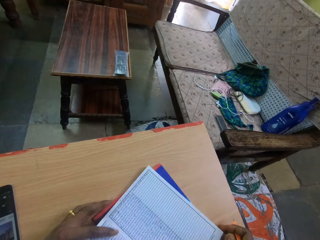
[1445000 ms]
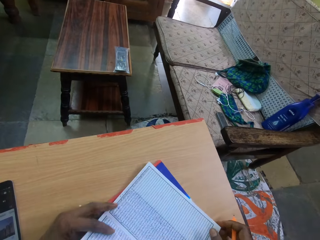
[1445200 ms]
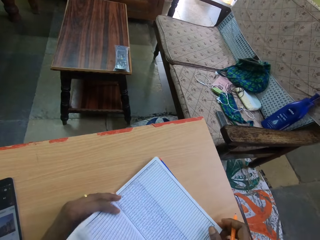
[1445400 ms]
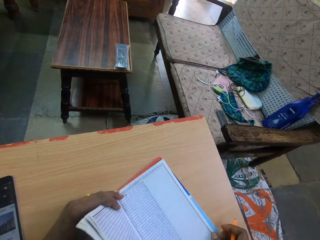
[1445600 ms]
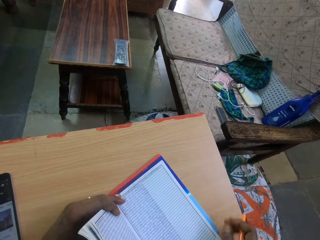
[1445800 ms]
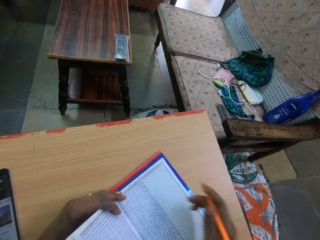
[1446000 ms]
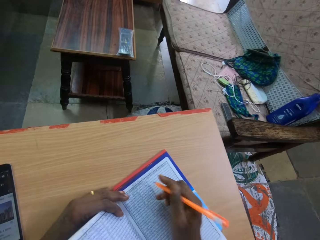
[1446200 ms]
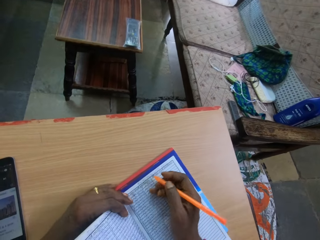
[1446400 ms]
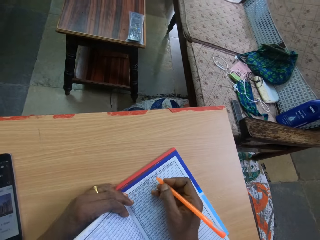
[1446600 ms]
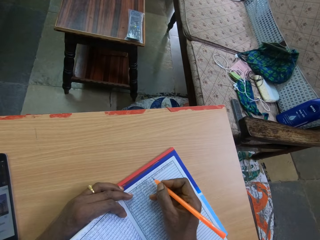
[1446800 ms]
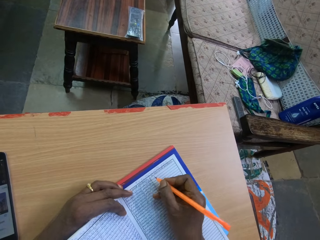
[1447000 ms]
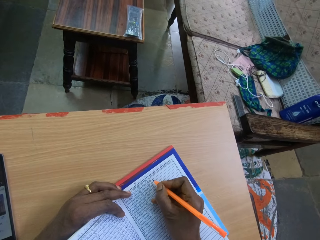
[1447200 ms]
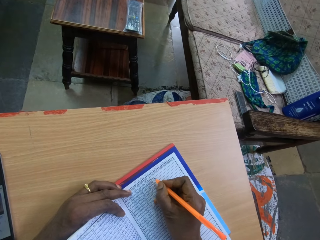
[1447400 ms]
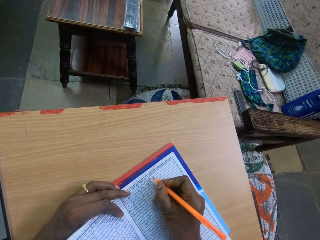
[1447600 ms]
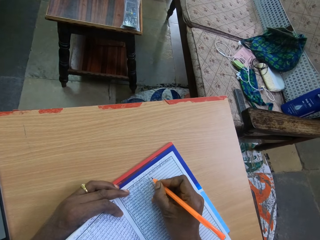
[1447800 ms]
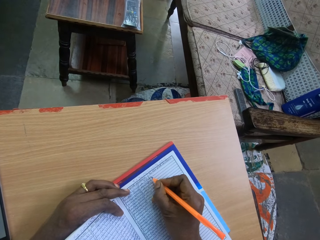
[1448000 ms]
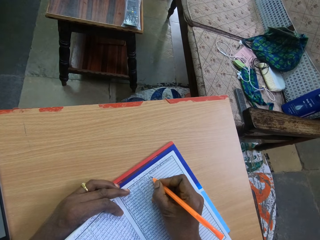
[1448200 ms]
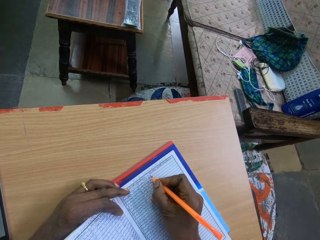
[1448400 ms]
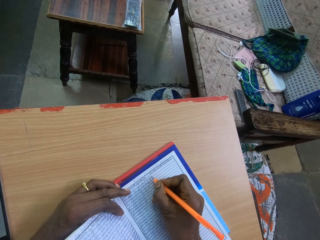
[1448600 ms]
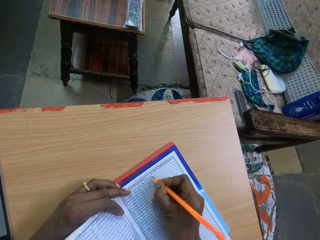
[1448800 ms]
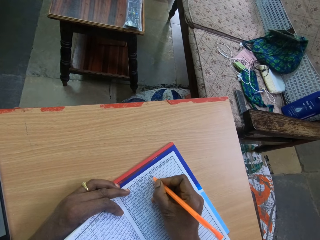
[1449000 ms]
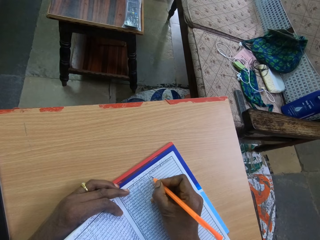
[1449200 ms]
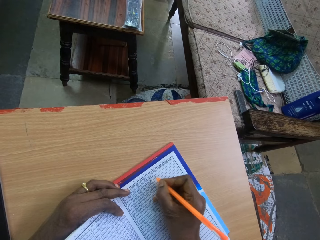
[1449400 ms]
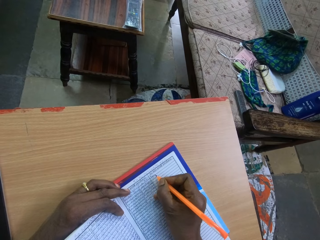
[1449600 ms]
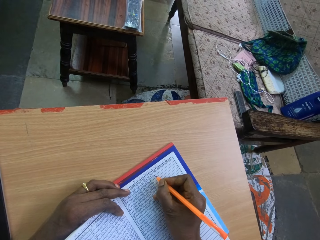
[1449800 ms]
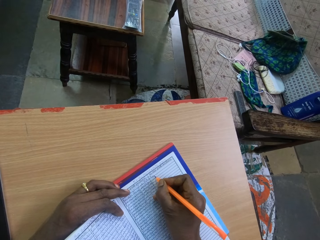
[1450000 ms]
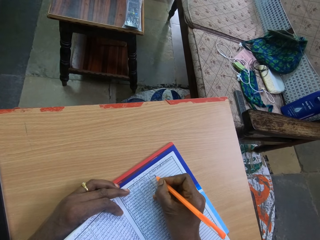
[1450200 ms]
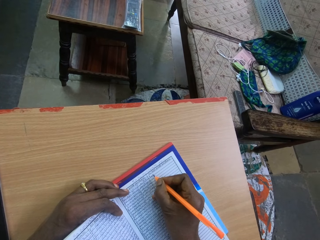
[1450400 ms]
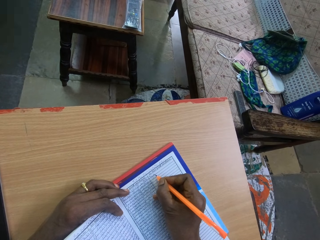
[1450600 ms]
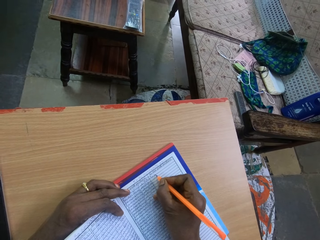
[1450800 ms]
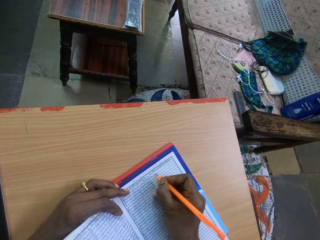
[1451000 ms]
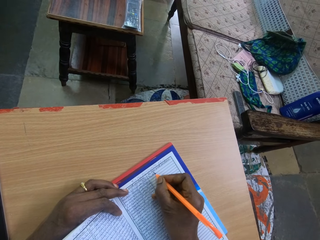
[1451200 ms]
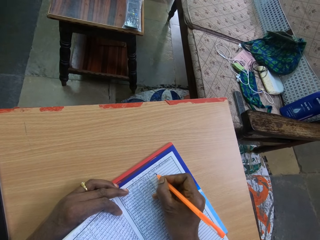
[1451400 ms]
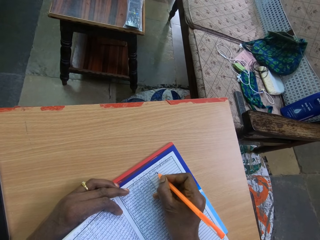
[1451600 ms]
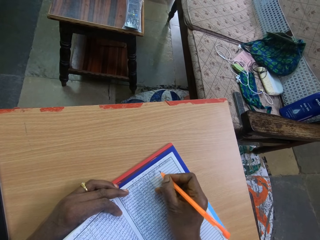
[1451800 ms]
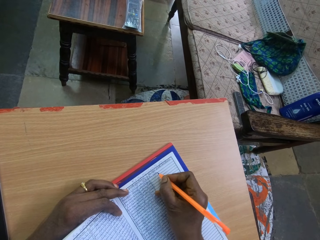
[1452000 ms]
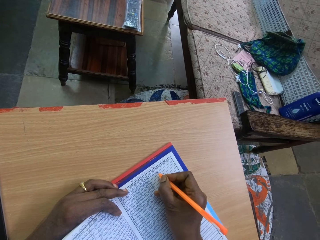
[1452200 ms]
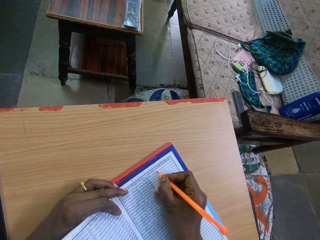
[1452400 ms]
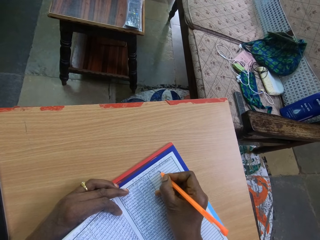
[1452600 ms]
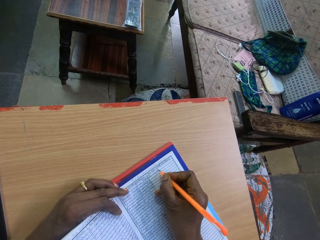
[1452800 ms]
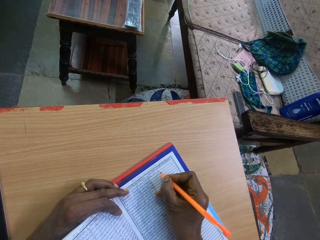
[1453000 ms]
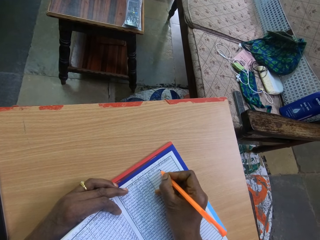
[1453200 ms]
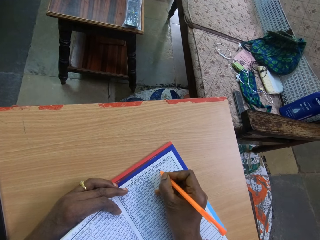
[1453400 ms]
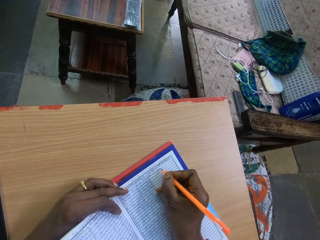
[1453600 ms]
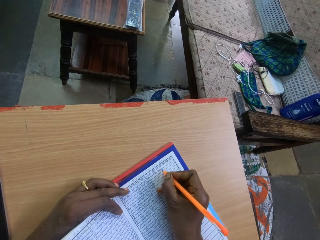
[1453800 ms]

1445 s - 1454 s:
The camera wearer writes on the book on the table with the pen in her right hand.
